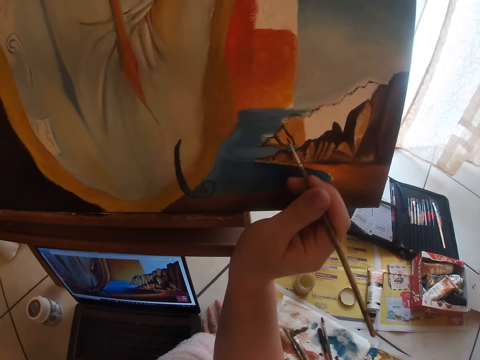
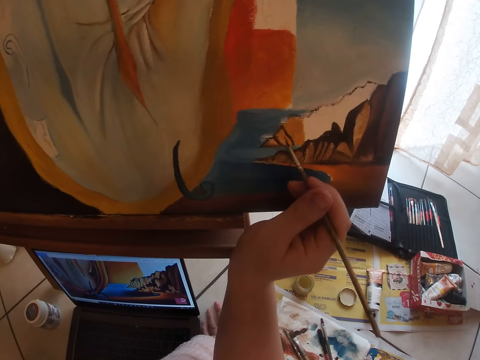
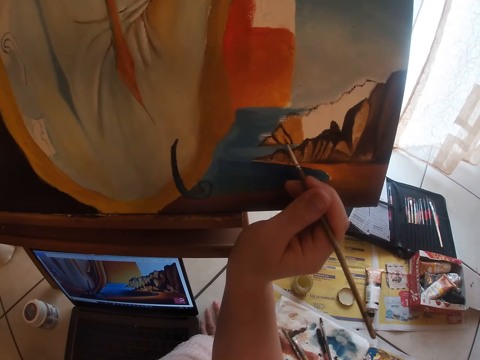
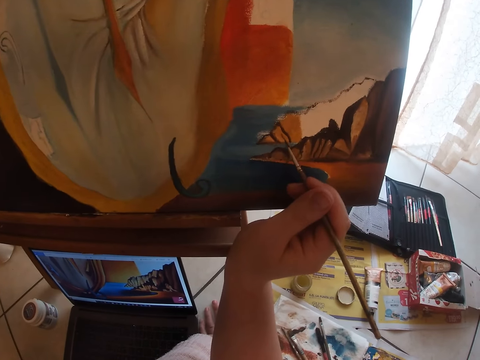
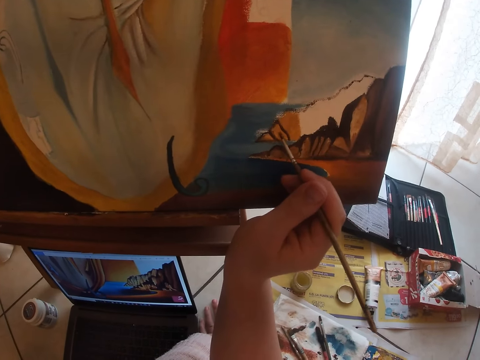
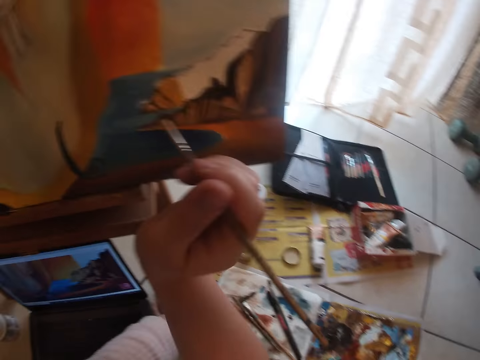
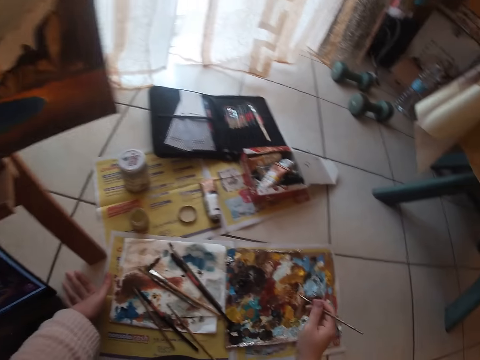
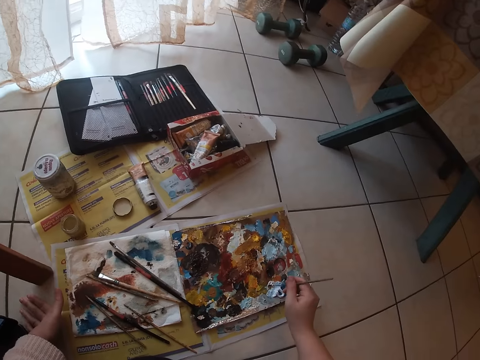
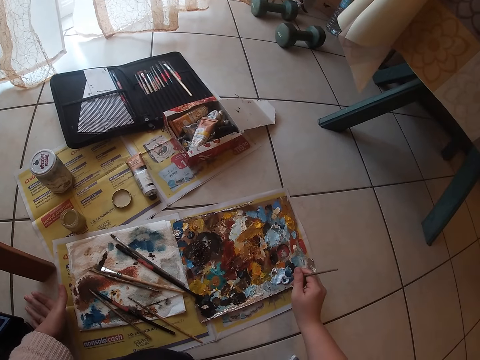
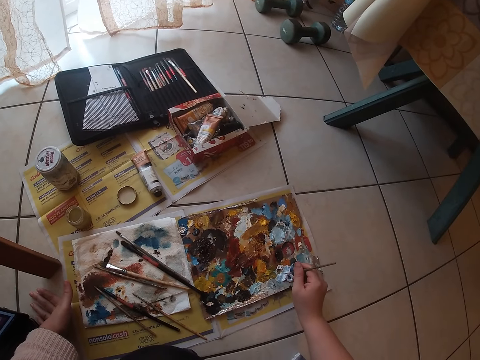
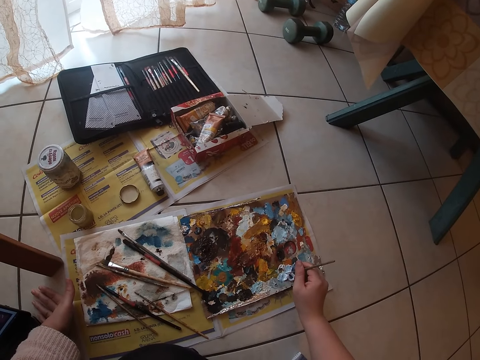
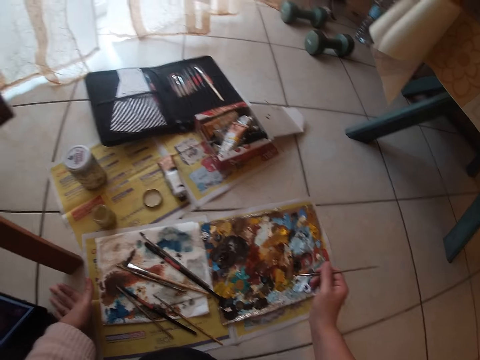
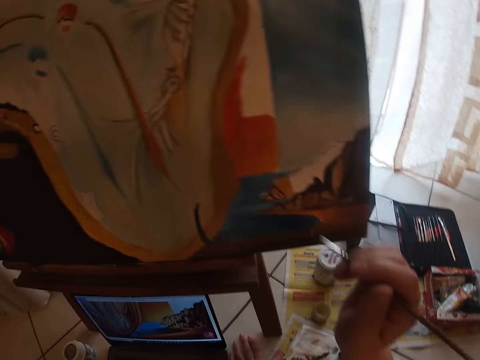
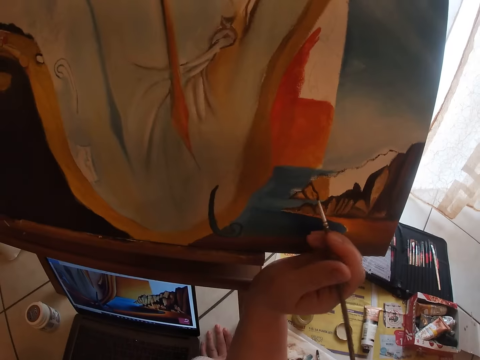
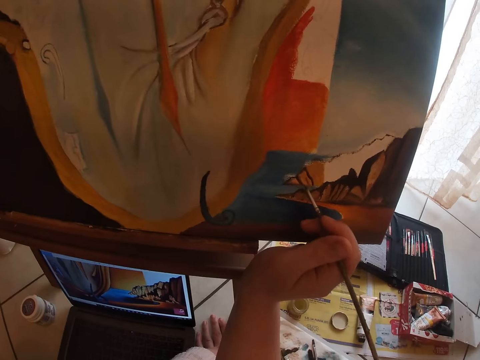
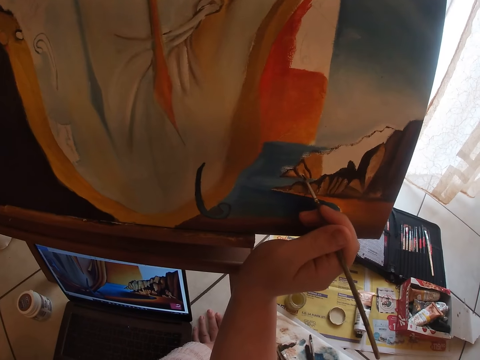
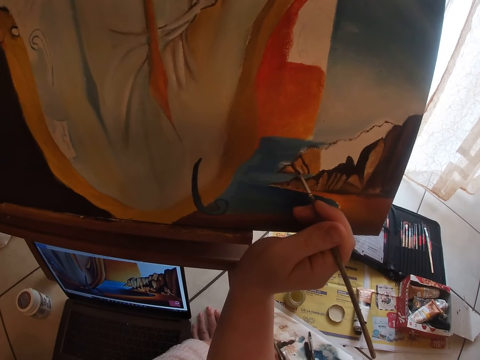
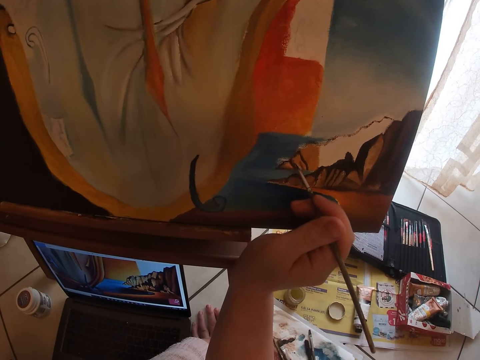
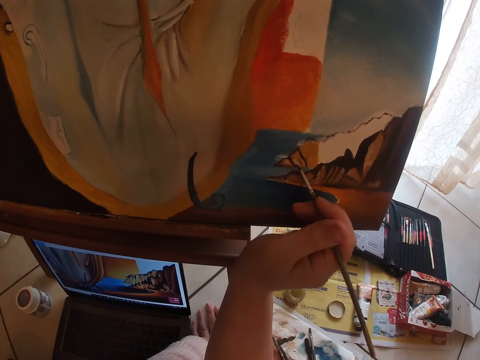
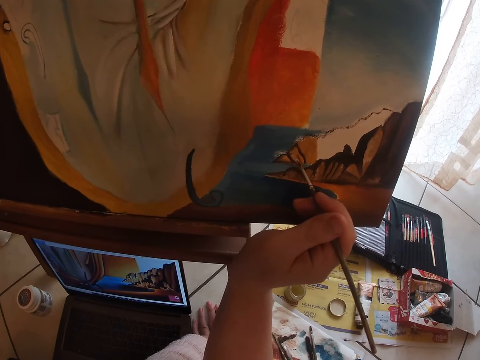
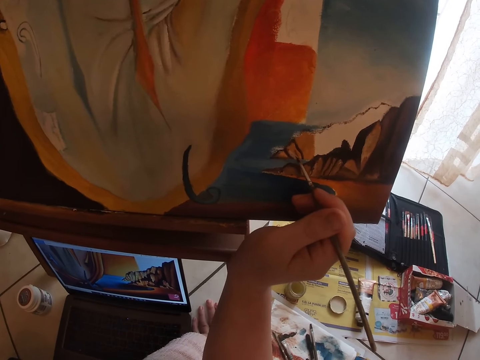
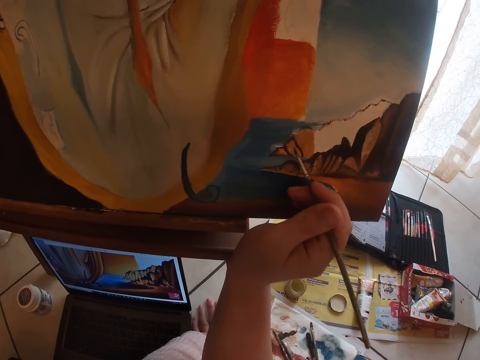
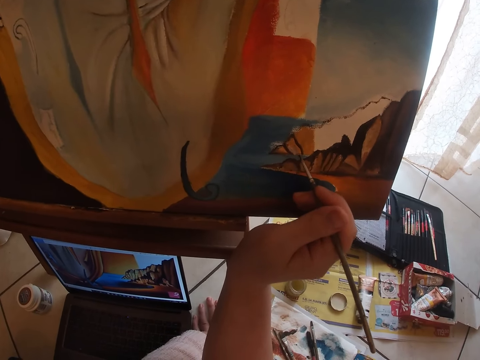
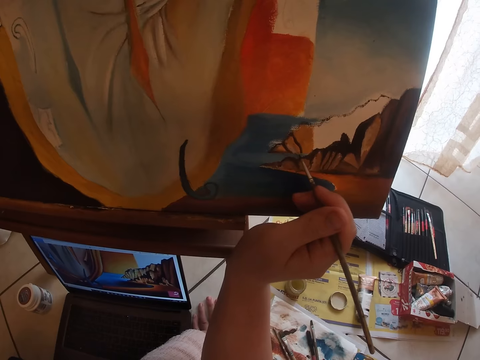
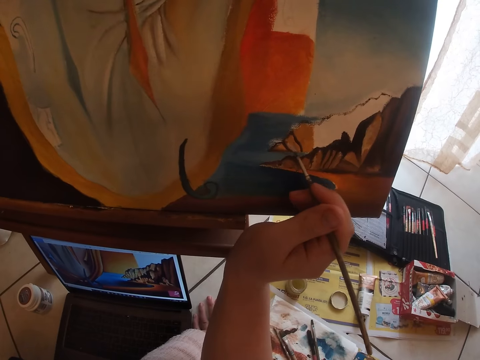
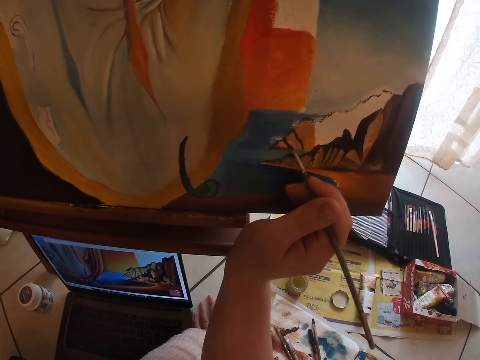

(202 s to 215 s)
The camera wearer pauses painting the paint board. They dab the paint brush on the paint palette. They resume painting the paint board.

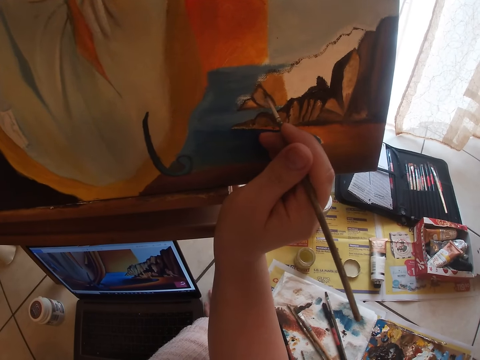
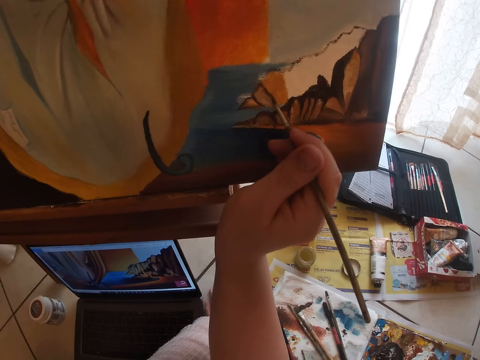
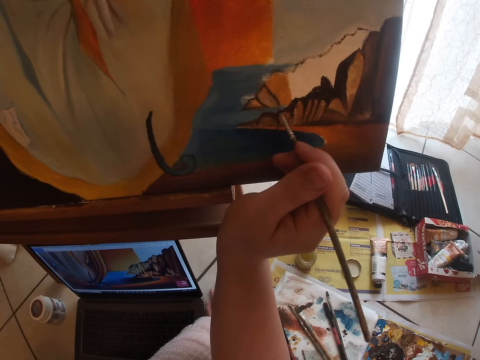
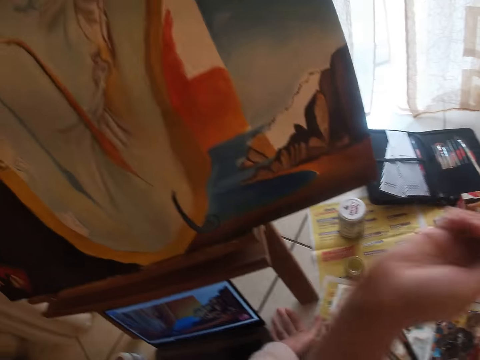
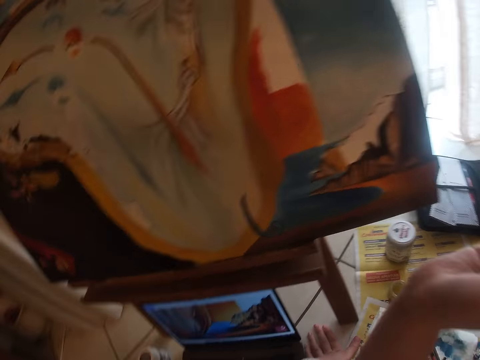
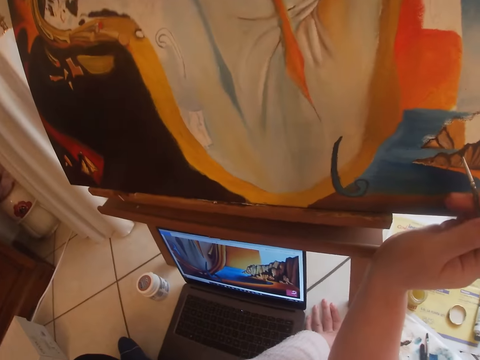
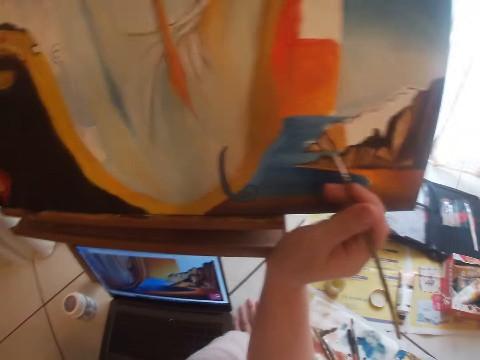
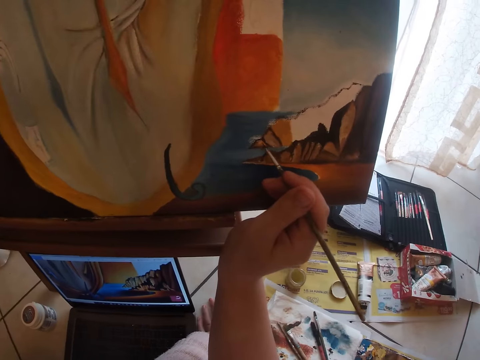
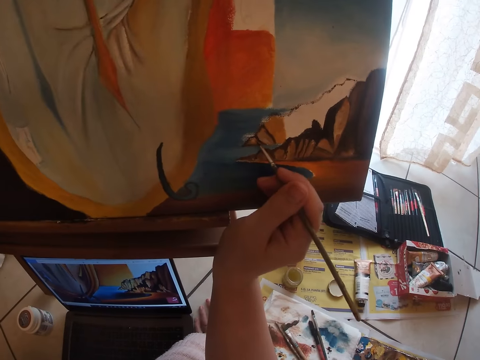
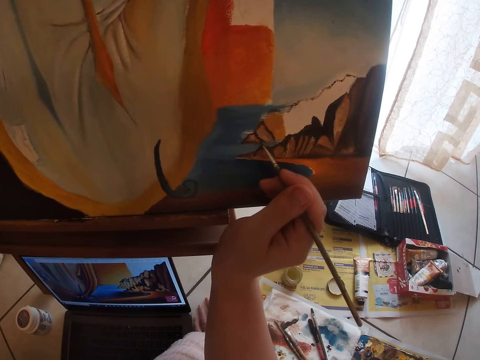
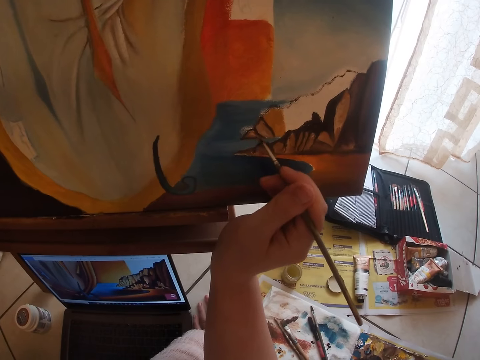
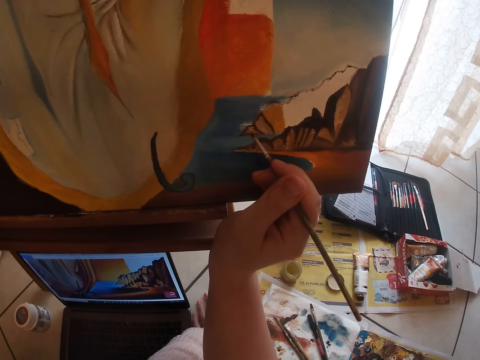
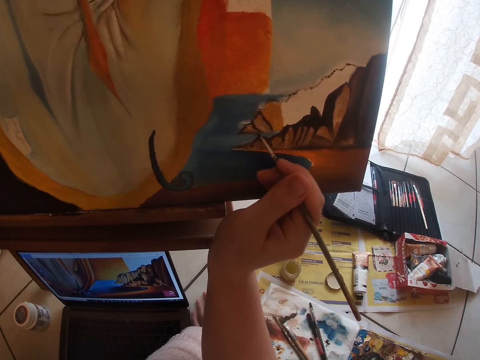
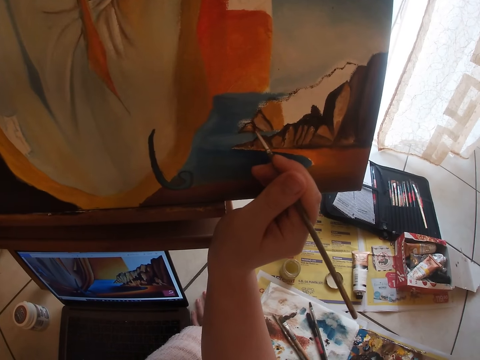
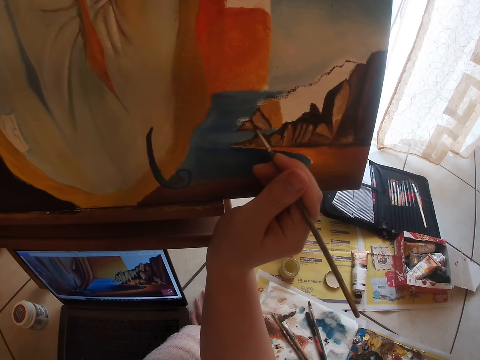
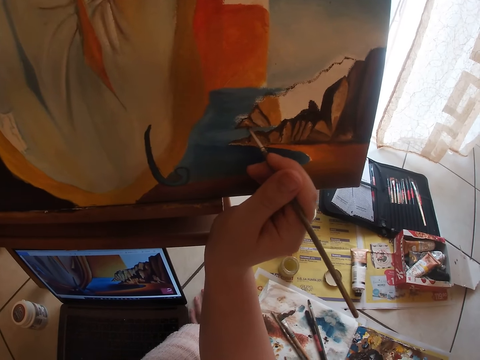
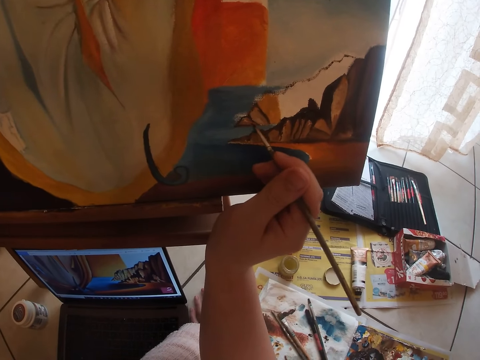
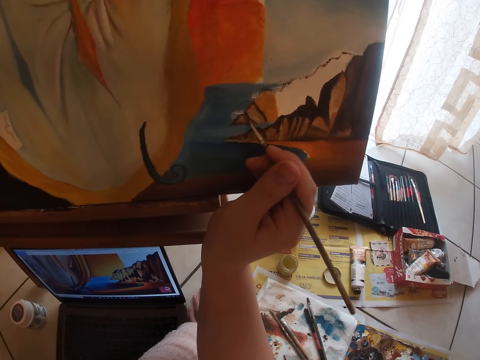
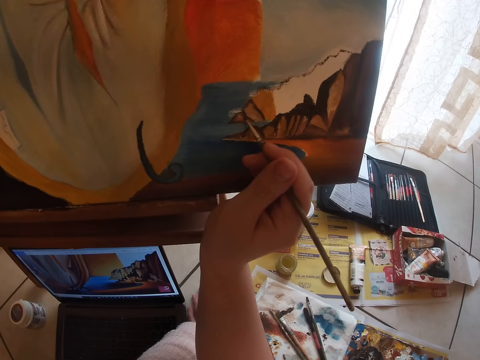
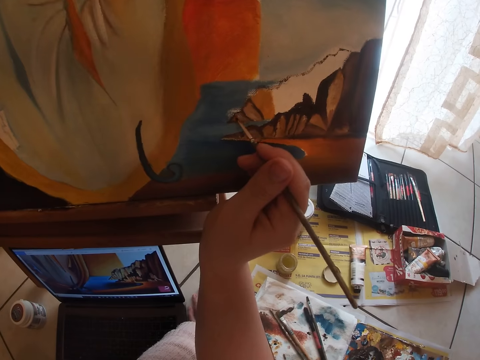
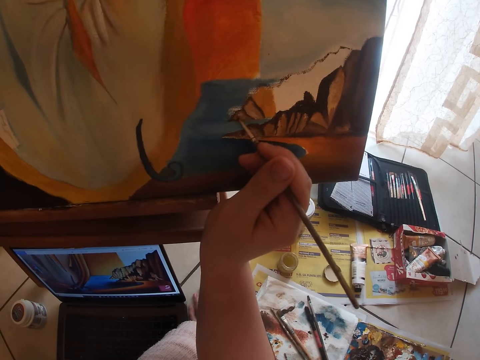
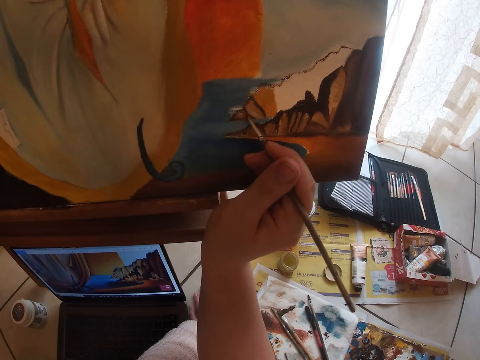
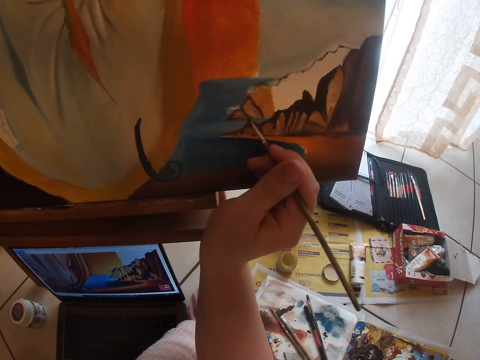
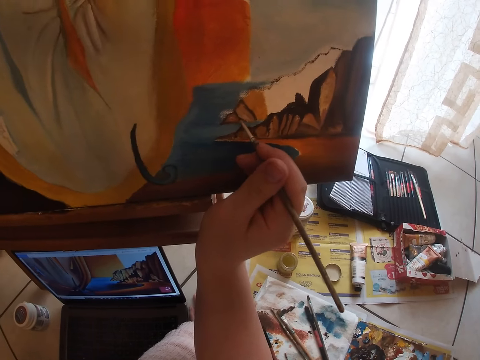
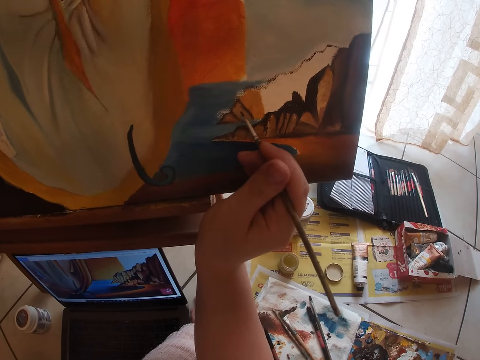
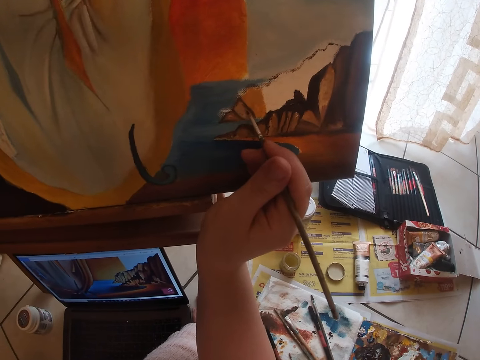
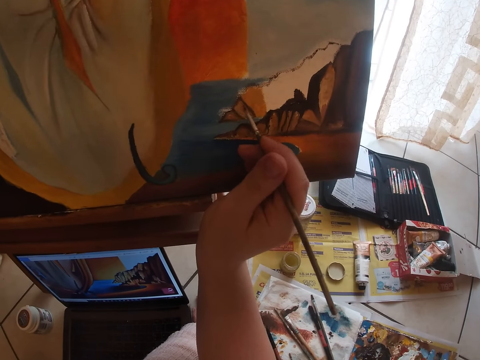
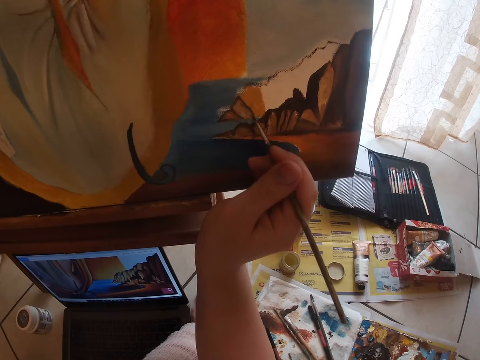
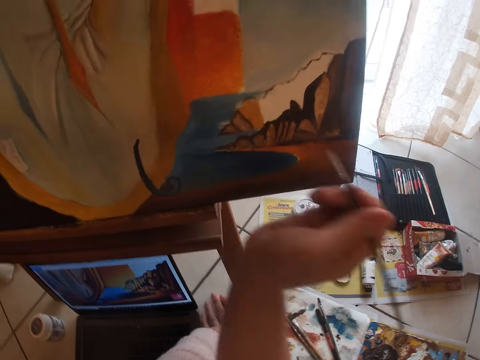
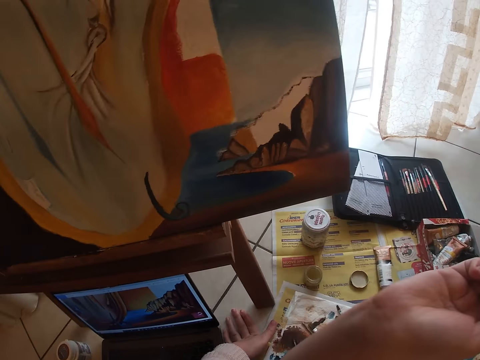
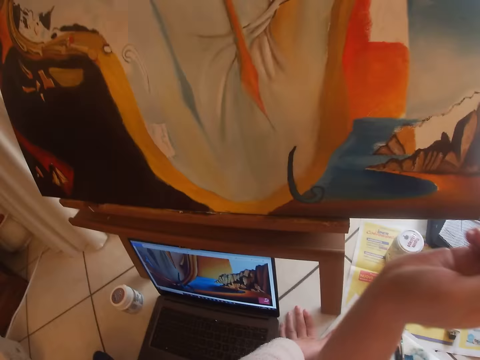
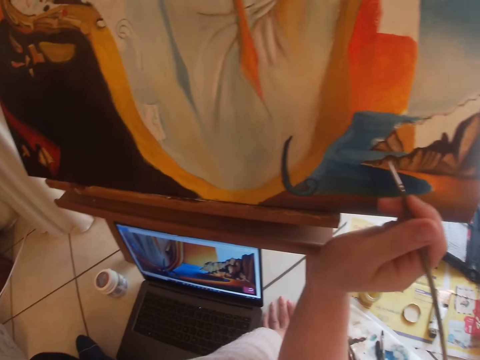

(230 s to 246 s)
The camera wearer pauses painting the paint board. They resume painting the paint board. They pause painting the paint board.
